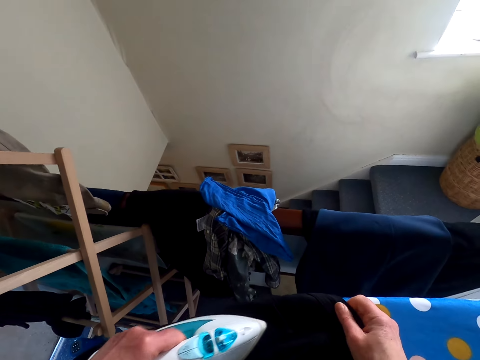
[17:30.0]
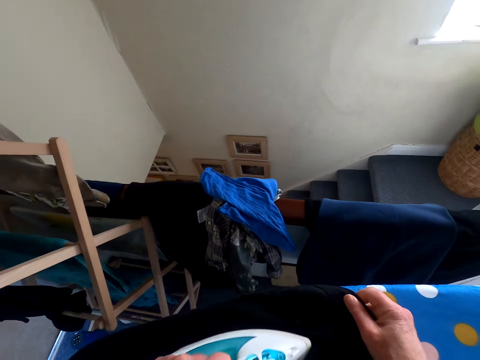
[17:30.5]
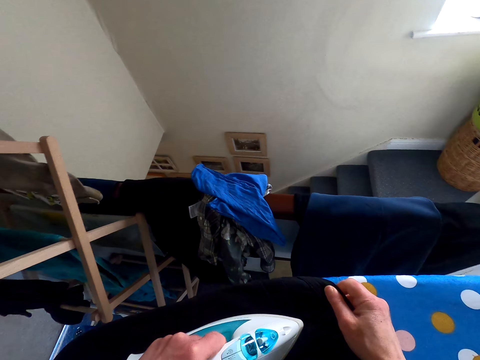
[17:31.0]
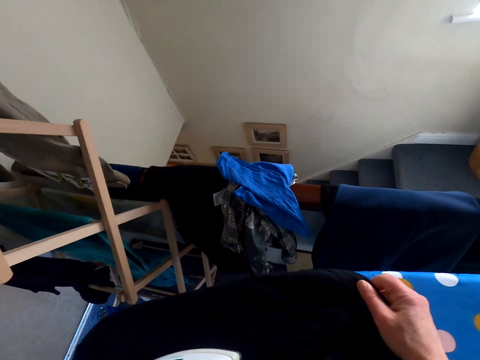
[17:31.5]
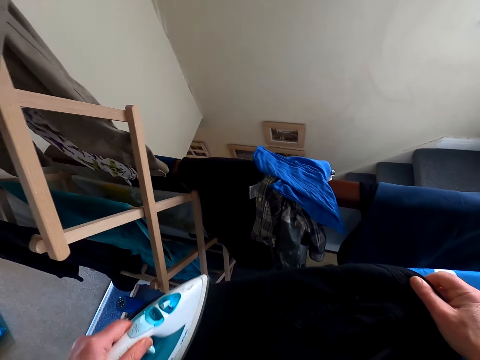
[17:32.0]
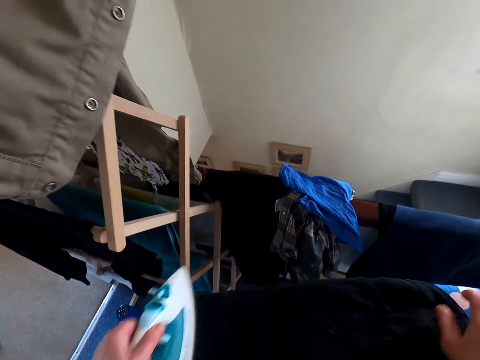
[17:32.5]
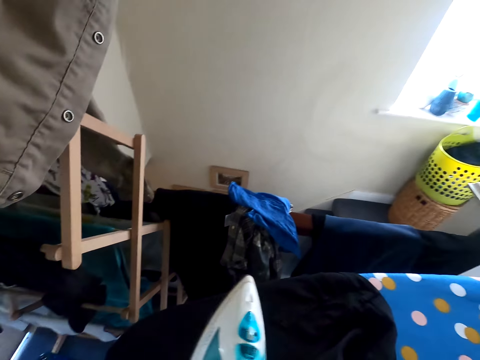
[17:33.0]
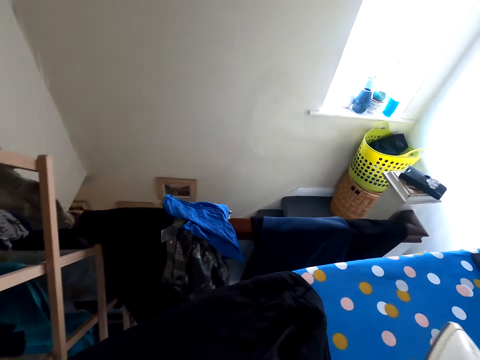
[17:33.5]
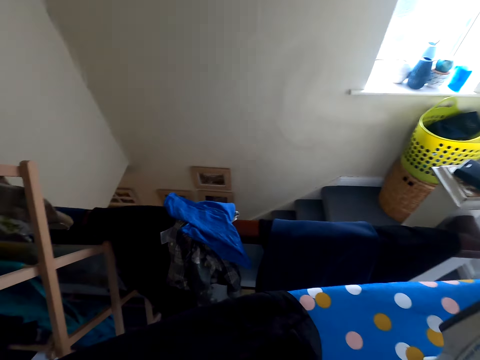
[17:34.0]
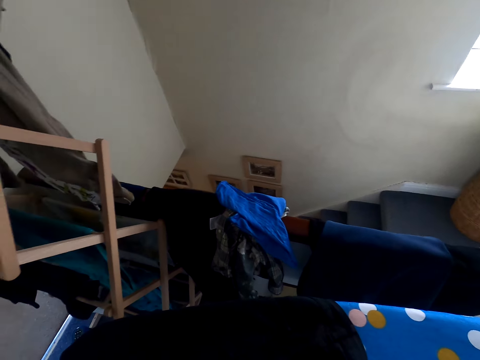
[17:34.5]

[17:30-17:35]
The camera wearer puts the iron box down on the ironing table.

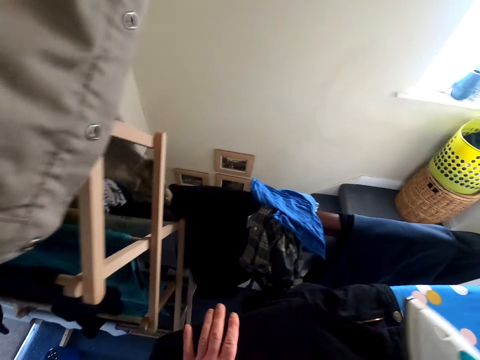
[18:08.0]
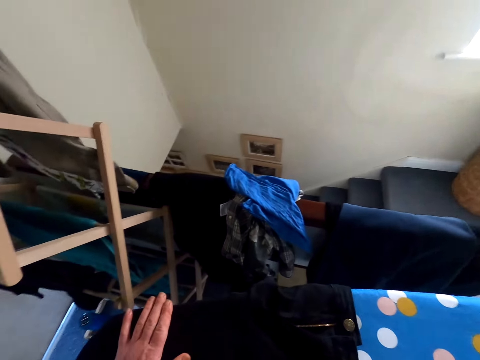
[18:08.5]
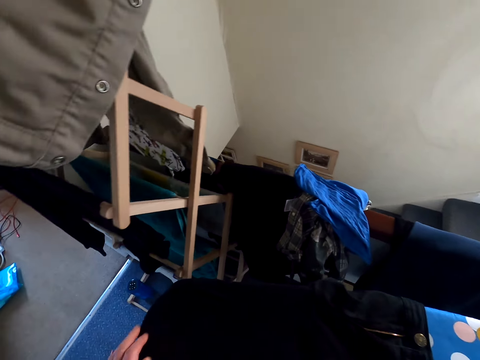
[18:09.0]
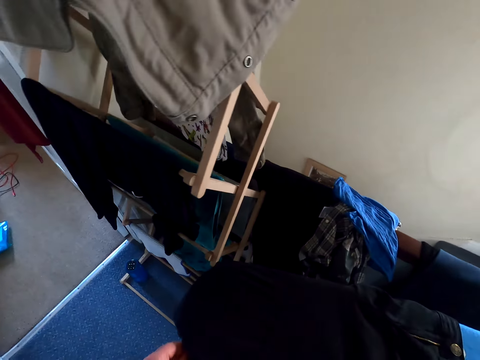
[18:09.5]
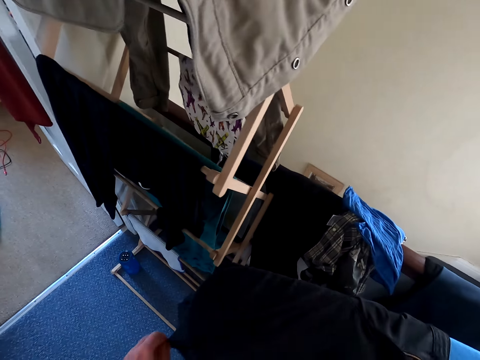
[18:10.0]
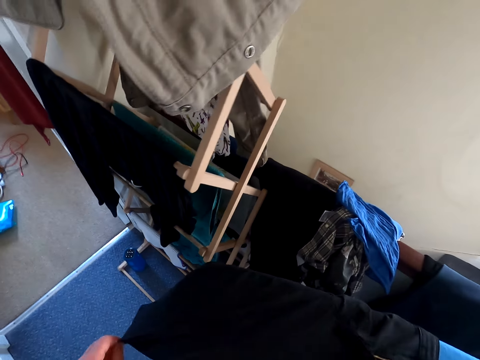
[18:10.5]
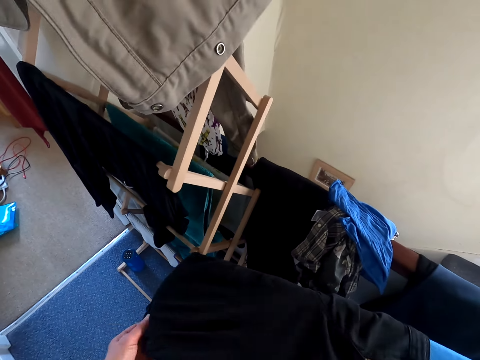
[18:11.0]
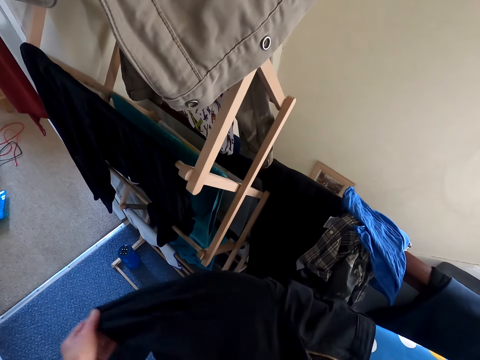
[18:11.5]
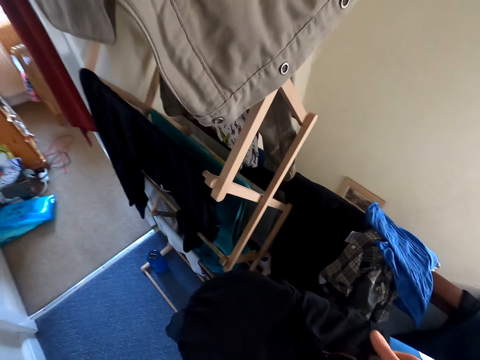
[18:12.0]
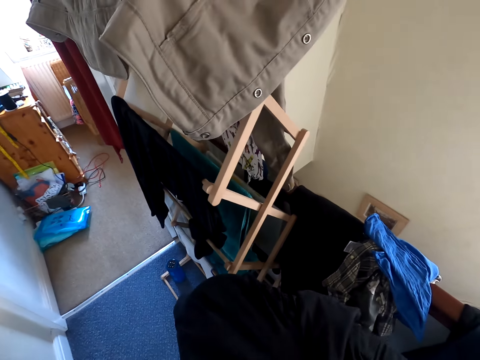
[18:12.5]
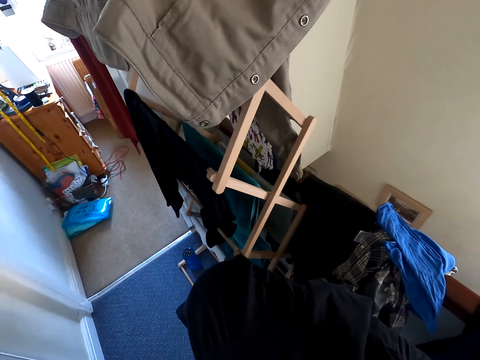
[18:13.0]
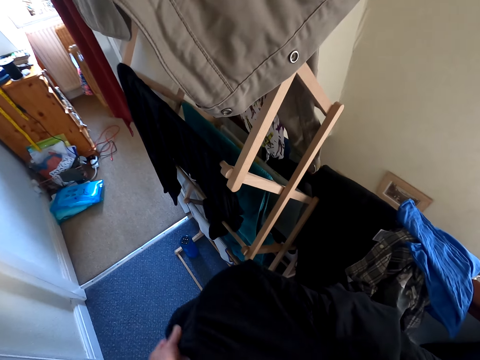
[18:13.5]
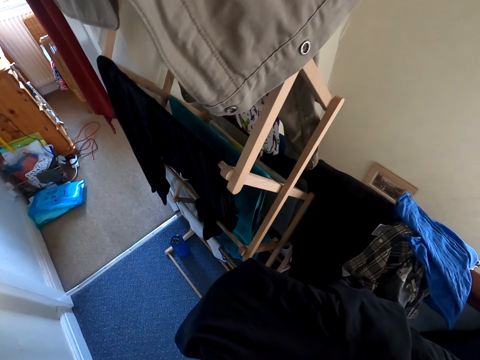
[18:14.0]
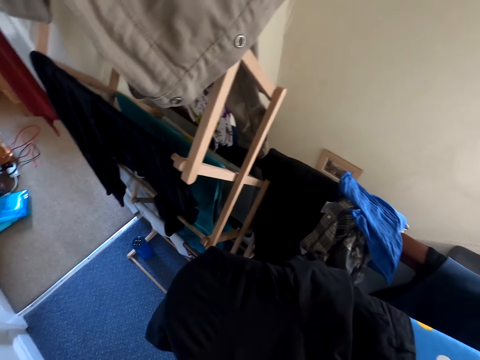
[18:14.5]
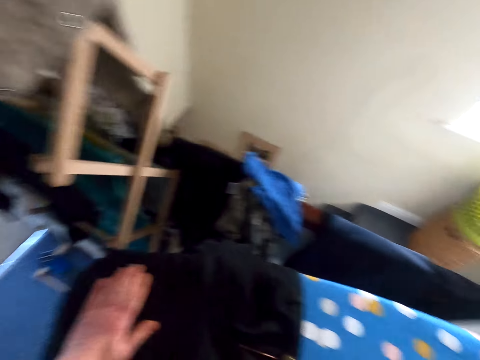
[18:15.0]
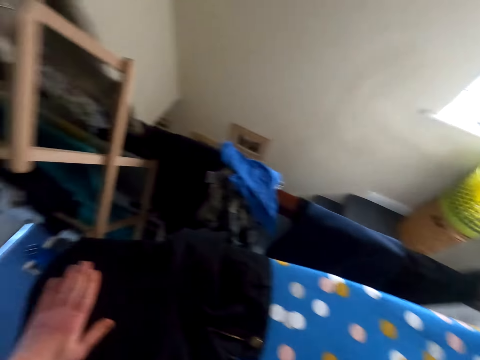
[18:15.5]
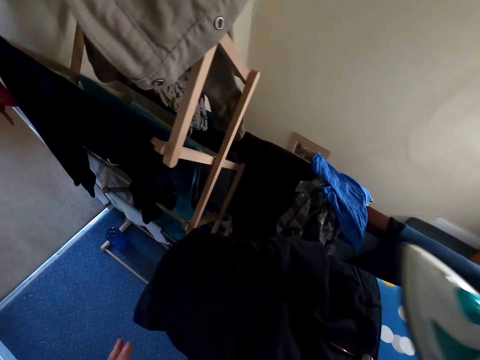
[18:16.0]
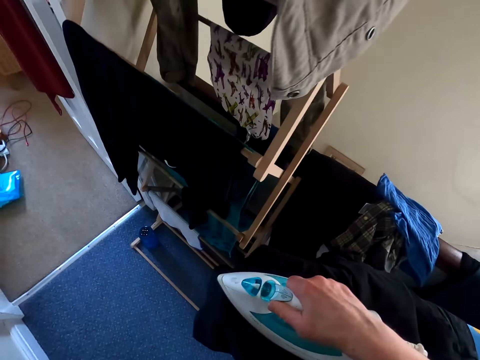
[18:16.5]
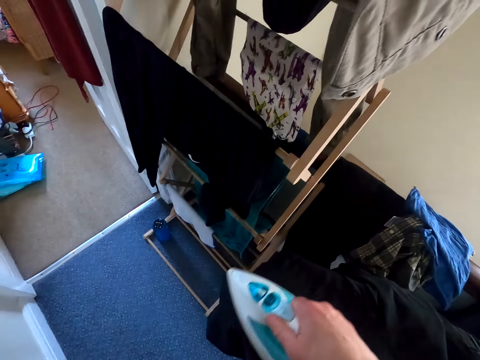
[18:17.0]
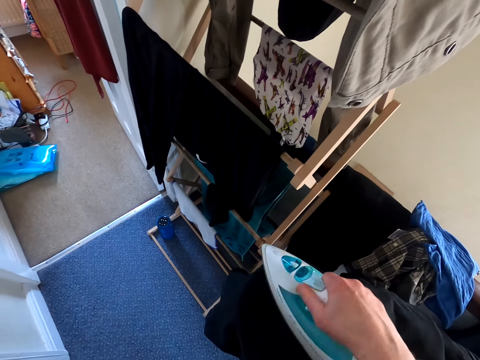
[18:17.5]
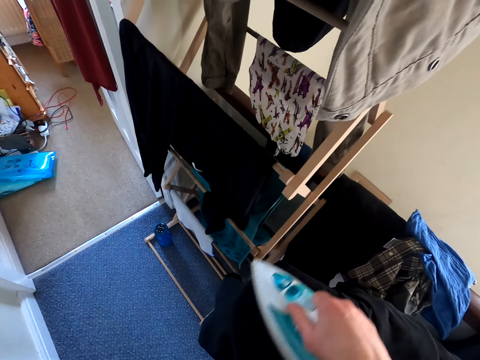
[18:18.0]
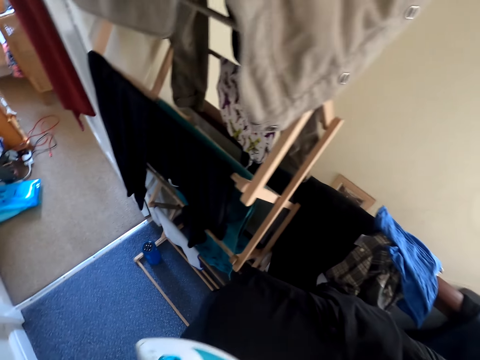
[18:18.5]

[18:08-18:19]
The camera wearer touches the trouser. They adjust the trouser on the ironing table. They iron the cloth on the iron board.

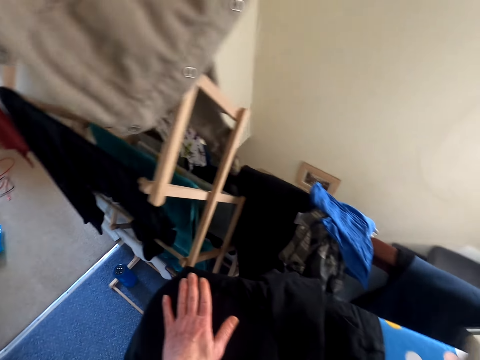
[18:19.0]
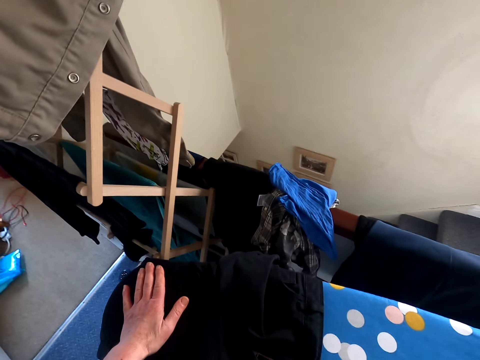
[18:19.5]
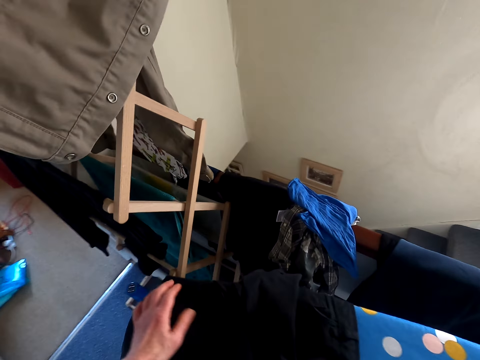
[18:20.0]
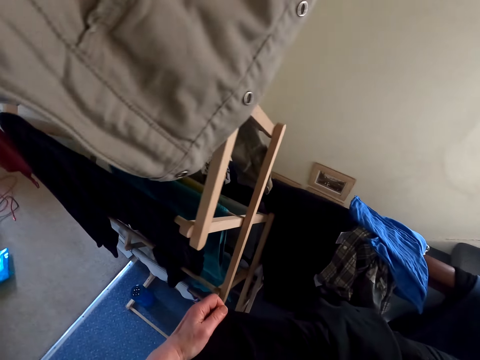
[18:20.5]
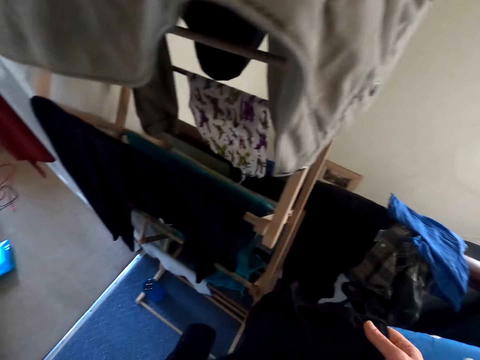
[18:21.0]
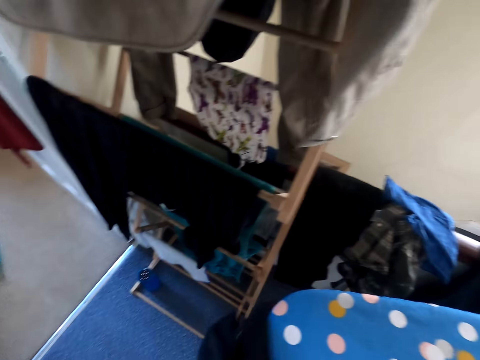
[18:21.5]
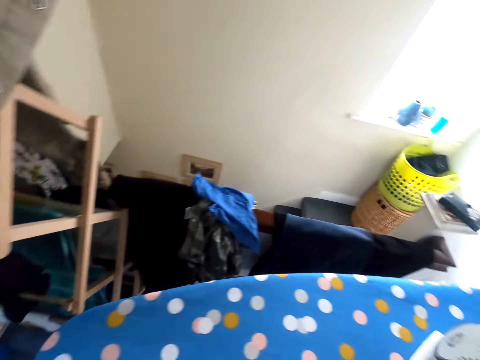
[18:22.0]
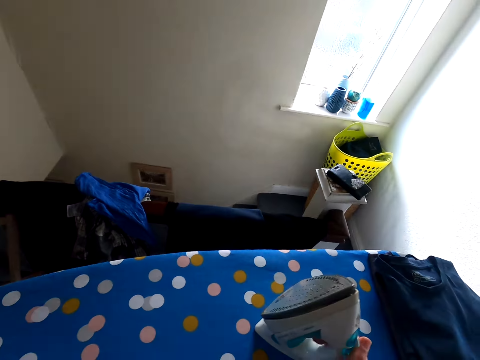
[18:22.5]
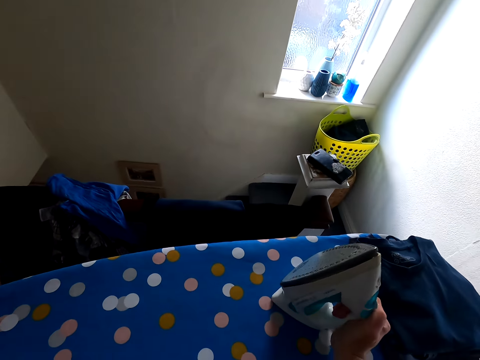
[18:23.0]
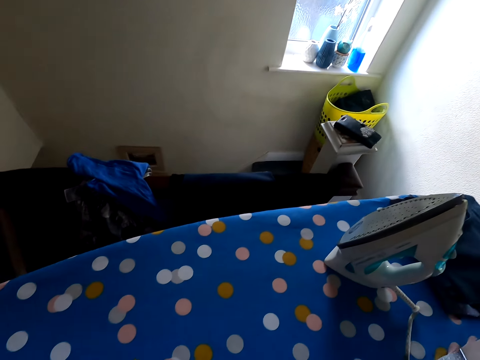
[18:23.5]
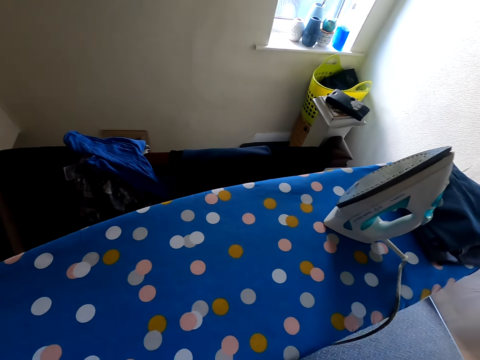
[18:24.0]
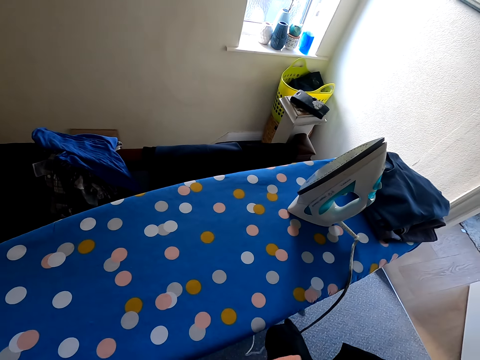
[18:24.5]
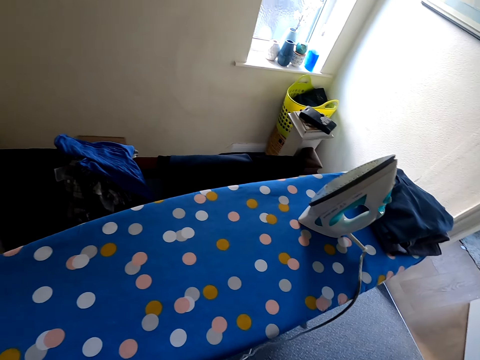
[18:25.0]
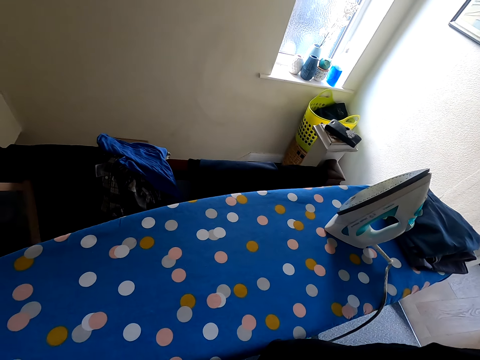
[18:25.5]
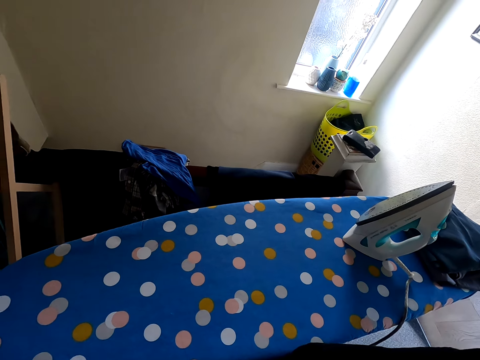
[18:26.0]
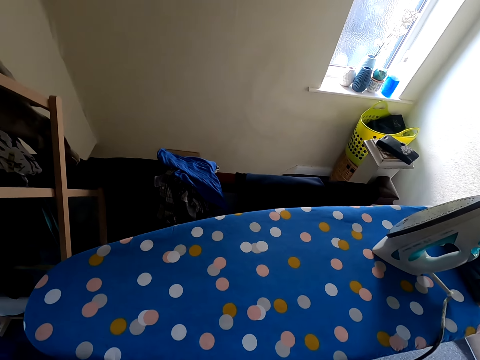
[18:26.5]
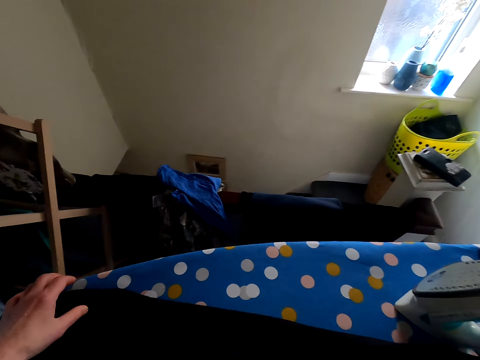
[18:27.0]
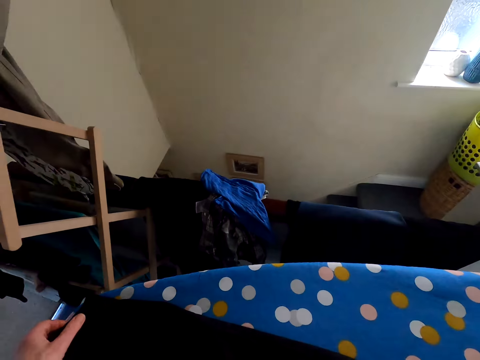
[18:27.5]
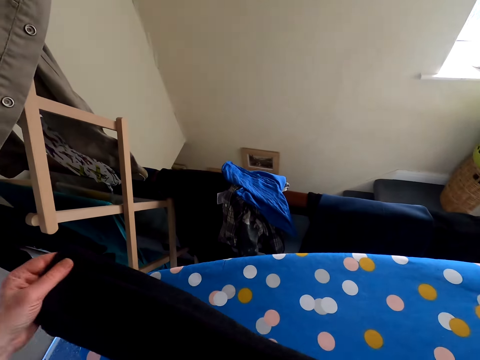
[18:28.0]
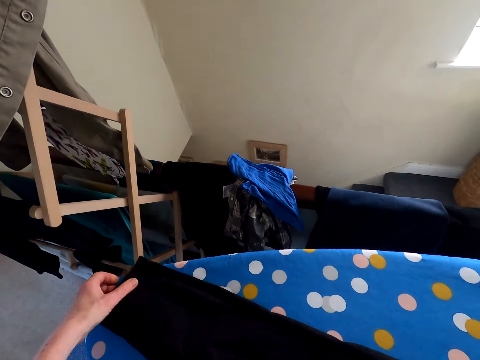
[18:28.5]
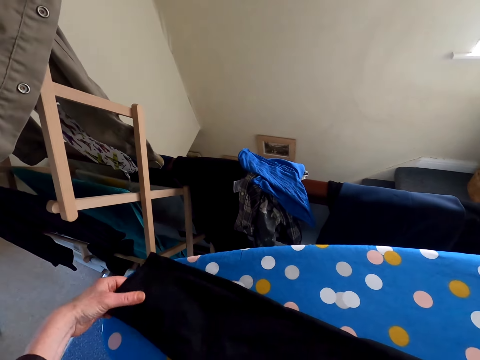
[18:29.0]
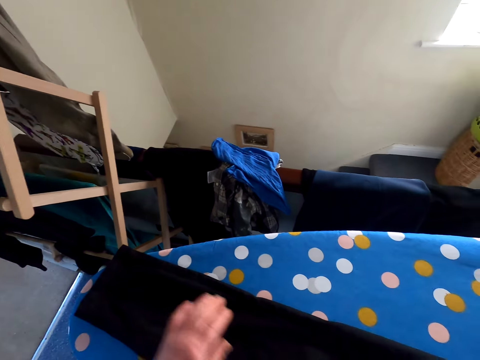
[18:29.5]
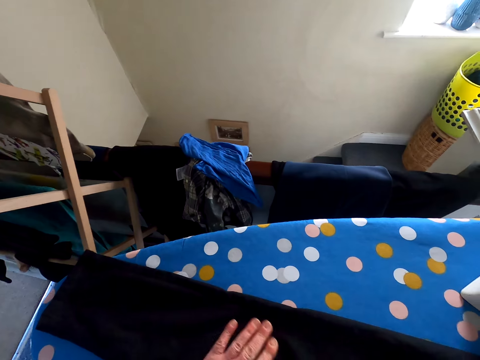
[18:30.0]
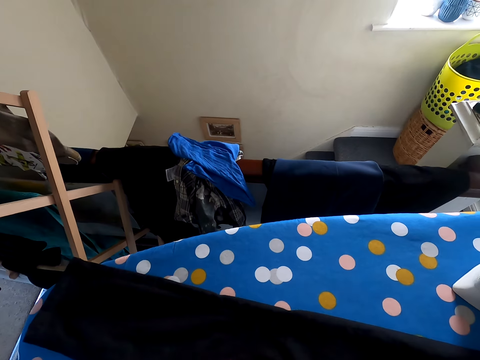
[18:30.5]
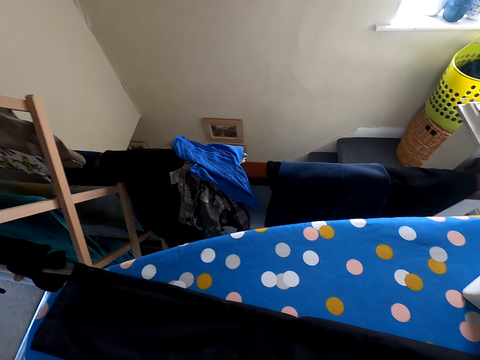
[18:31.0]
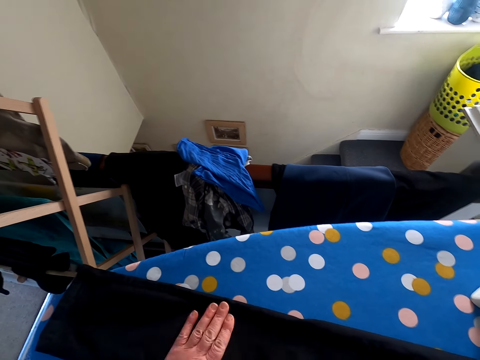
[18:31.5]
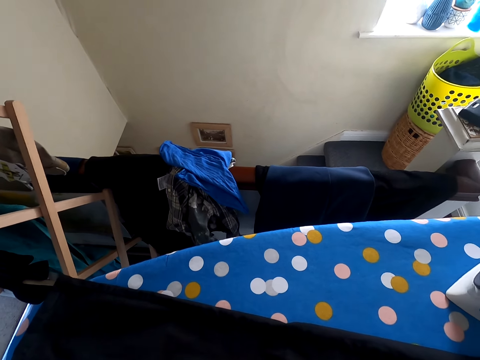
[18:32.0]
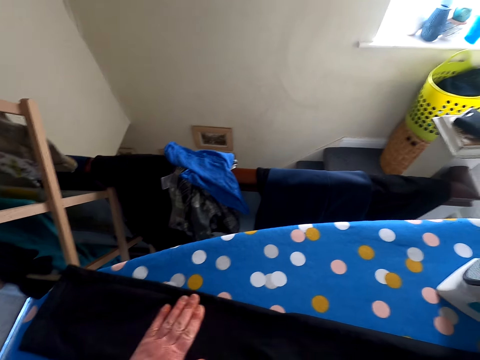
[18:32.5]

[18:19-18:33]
The camera wearer touches the trouser. They remove the trouser from the iron stand. They move the iron box aside. They touch the iron. They move around the room. They put the trouser on the iron stand. They touch the trouser. They rub hands on the cloth.
